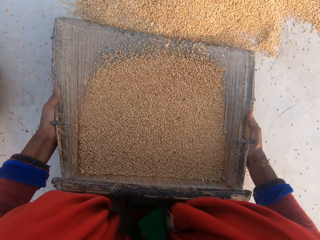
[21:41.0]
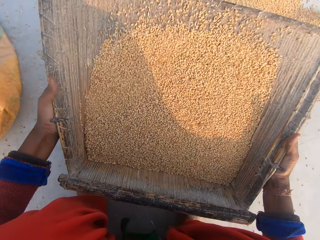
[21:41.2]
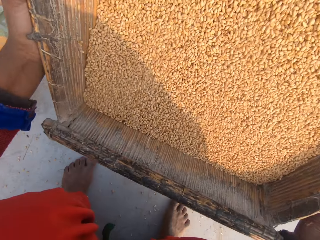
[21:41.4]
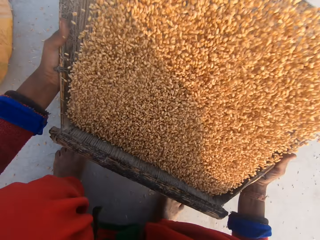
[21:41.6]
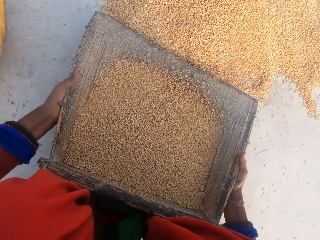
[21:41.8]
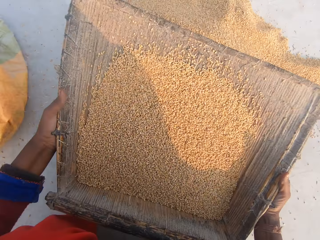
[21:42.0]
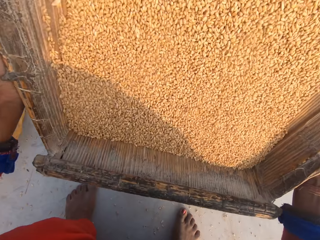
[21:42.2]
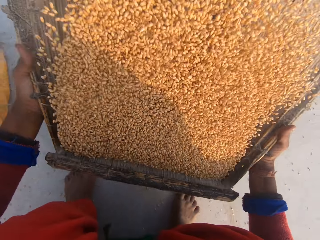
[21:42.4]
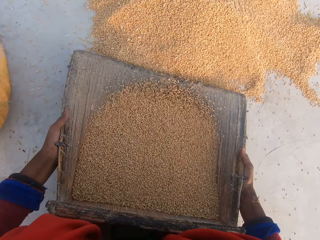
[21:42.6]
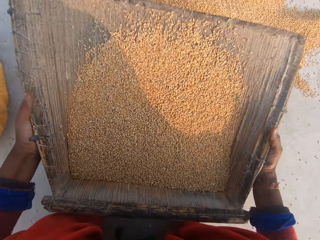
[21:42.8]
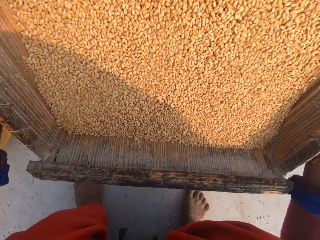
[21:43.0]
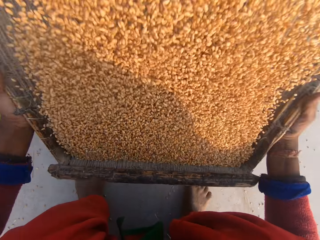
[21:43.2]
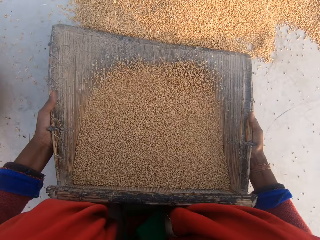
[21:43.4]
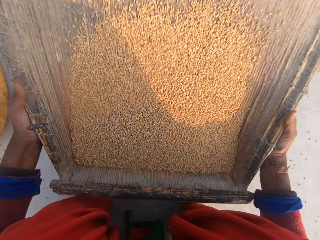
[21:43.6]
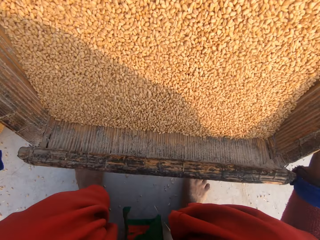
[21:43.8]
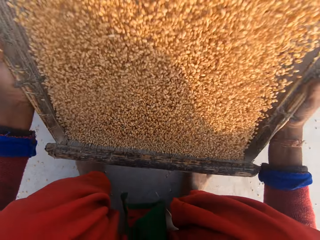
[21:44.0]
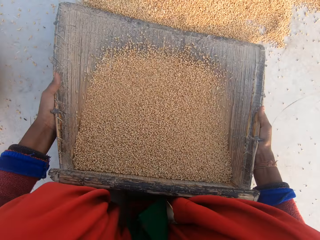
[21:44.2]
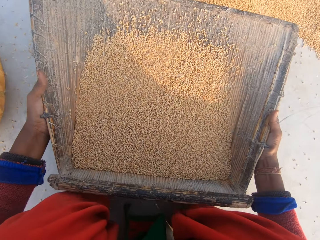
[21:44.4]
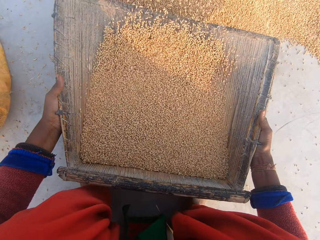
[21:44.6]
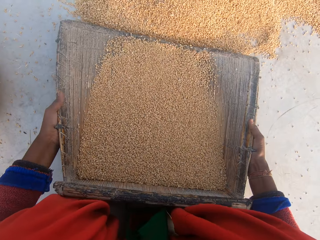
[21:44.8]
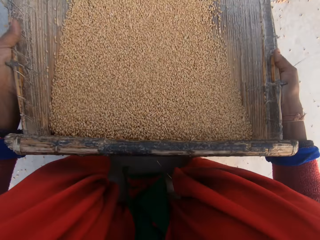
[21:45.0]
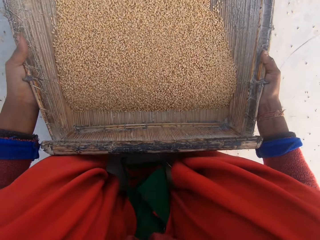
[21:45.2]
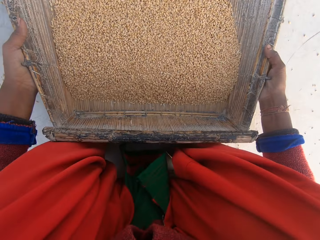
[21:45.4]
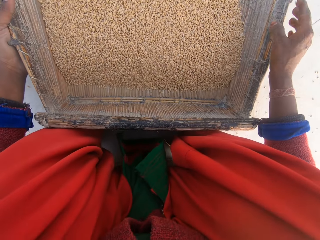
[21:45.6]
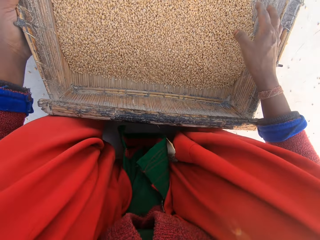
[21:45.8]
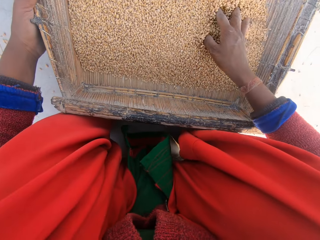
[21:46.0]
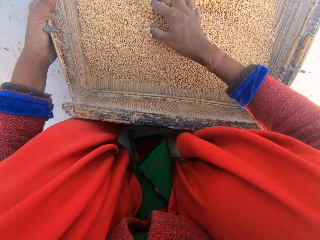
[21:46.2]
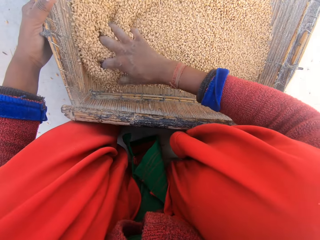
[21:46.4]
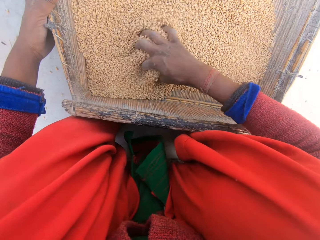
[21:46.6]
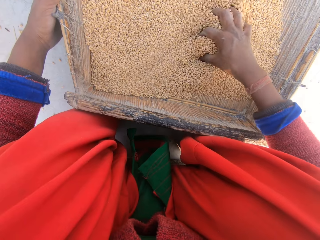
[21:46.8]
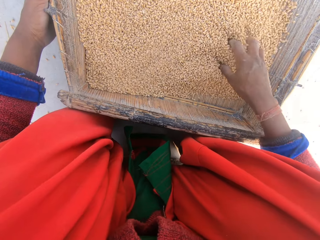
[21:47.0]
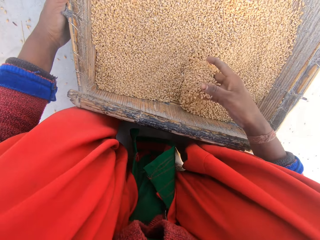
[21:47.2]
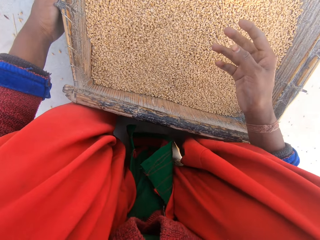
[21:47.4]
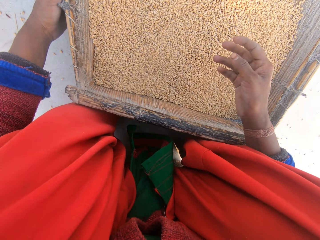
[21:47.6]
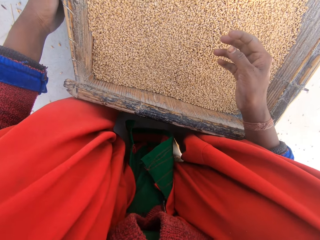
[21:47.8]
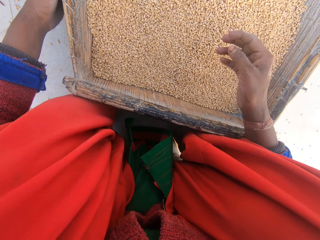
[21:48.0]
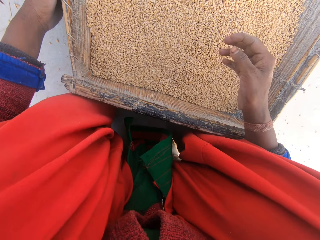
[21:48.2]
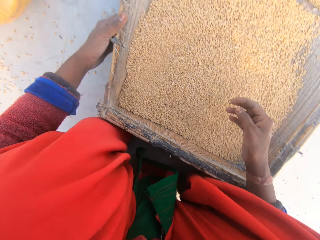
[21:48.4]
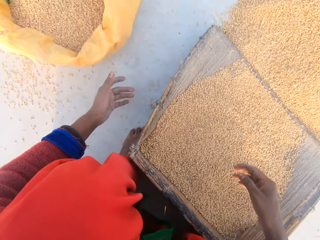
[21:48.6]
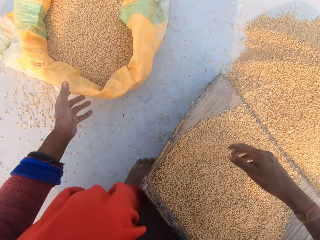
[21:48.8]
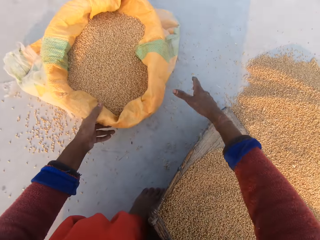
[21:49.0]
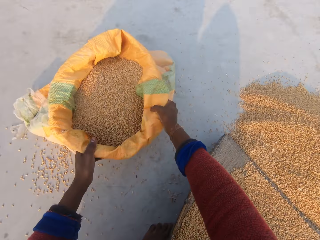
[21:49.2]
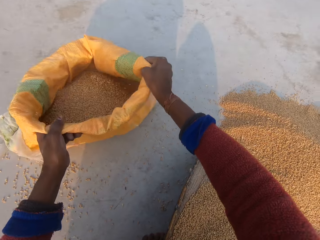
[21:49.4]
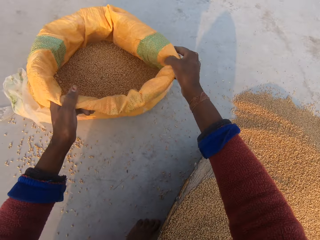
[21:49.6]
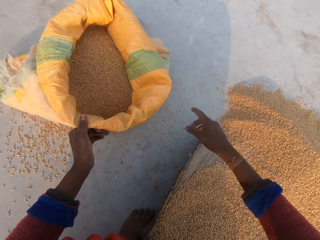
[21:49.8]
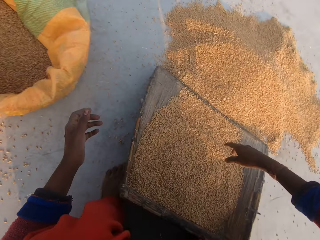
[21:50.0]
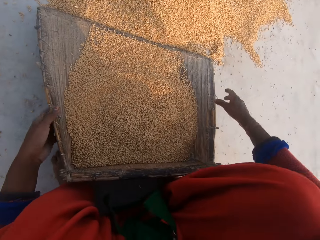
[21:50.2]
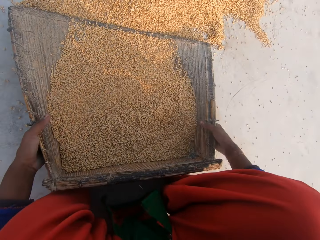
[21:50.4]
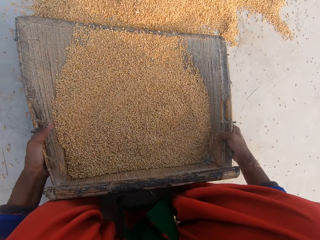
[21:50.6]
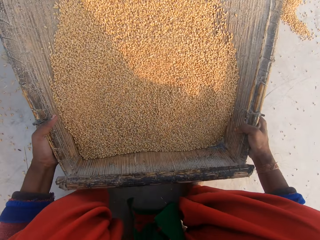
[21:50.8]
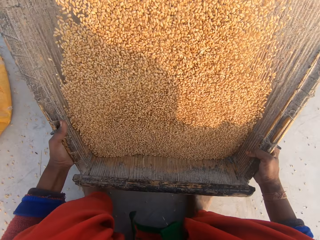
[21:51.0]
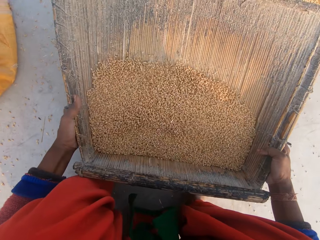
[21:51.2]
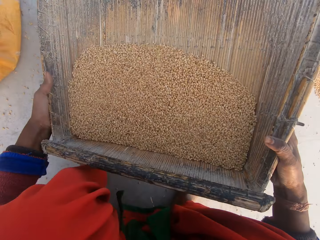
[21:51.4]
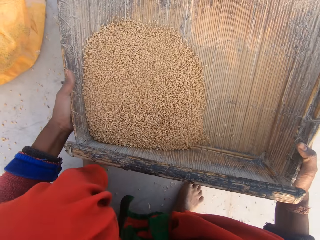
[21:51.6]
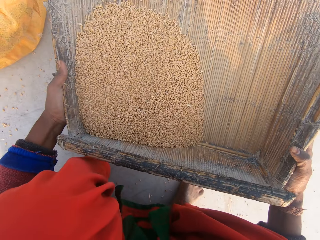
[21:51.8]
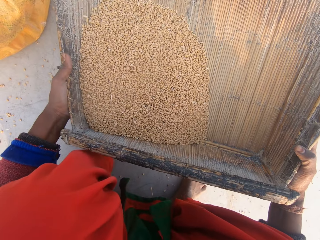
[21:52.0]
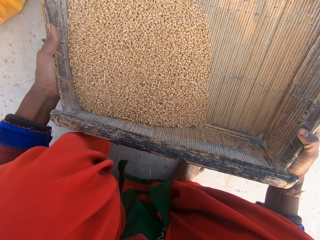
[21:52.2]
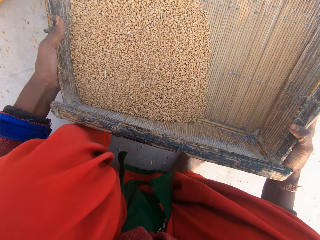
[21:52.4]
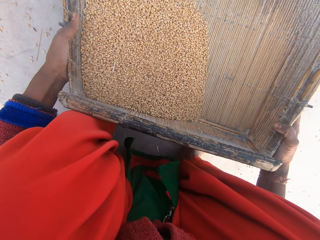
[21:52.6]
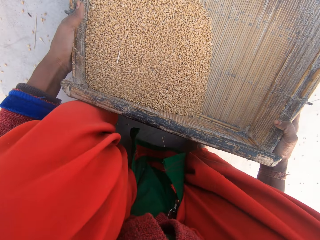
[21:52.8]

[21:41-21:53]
The camera wearer puts the maize on top of the maize on the ground. They inspect the millet. They touch the maize in the sieve. They hold the sack. They touch the sack on the ground. They pick the sieve on the ground. They remove dirt on the millet. They sieve the maize with the sieve.

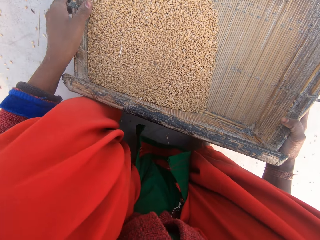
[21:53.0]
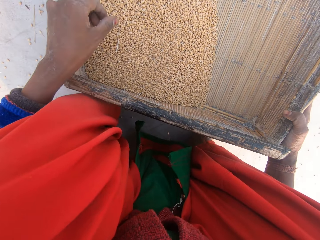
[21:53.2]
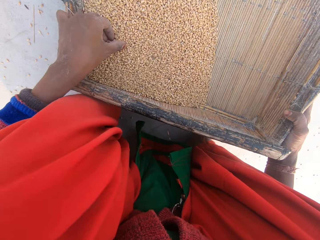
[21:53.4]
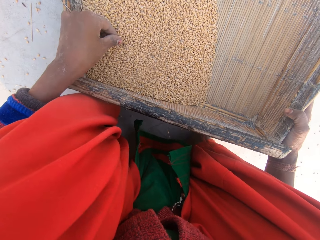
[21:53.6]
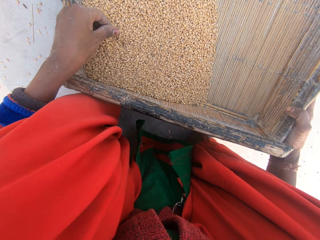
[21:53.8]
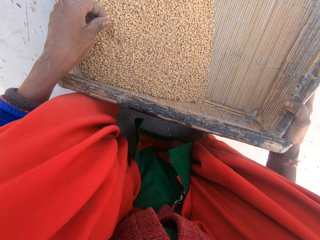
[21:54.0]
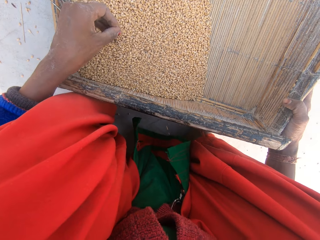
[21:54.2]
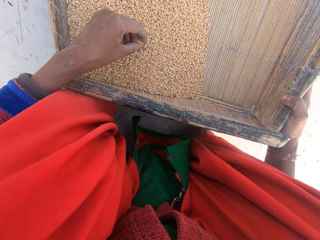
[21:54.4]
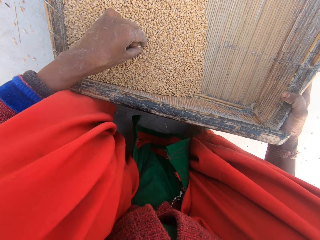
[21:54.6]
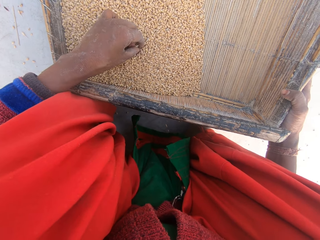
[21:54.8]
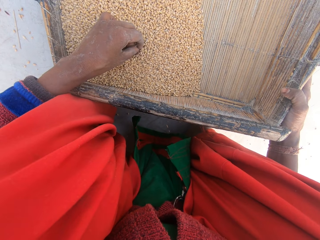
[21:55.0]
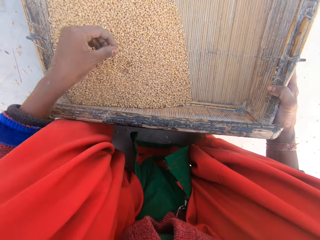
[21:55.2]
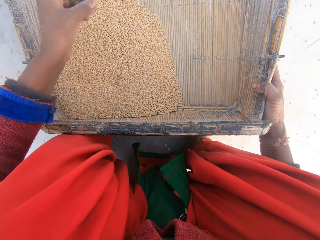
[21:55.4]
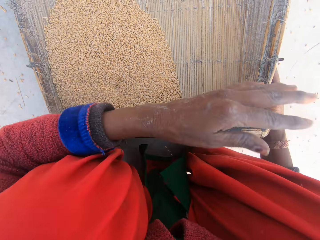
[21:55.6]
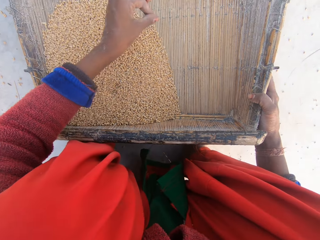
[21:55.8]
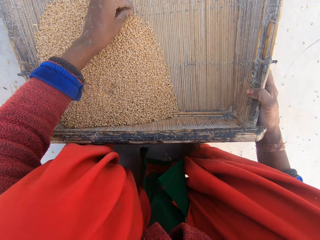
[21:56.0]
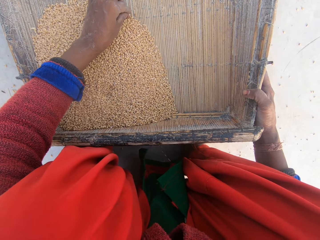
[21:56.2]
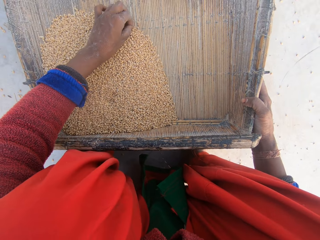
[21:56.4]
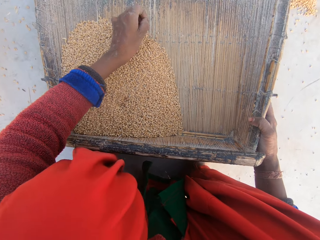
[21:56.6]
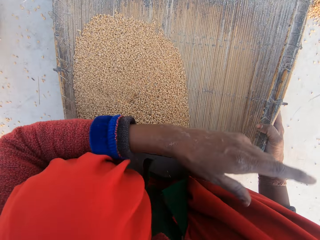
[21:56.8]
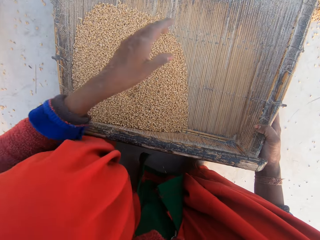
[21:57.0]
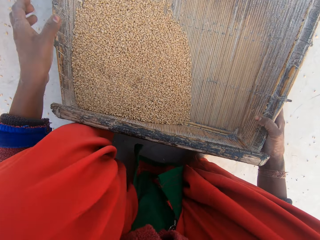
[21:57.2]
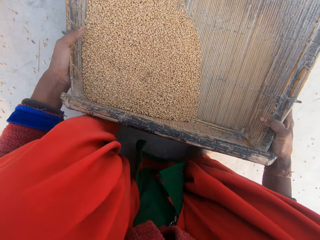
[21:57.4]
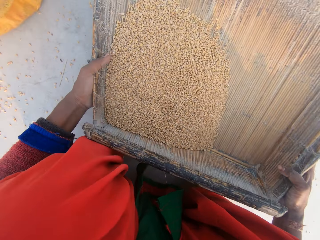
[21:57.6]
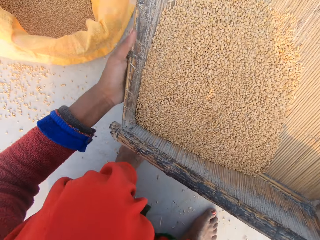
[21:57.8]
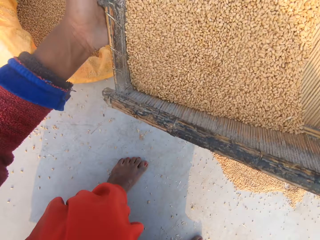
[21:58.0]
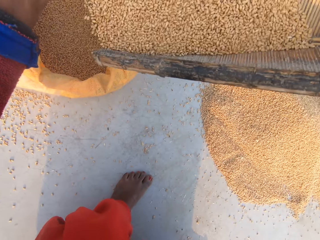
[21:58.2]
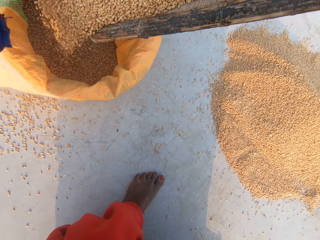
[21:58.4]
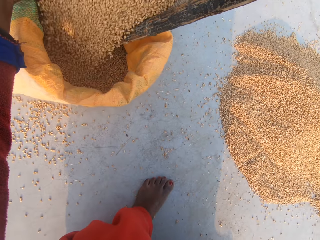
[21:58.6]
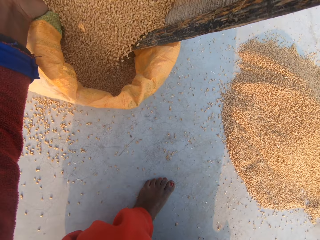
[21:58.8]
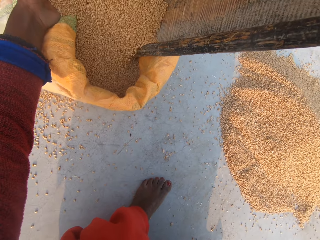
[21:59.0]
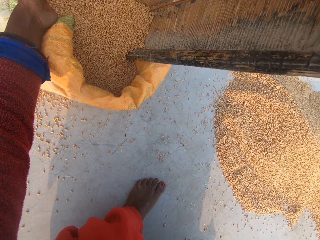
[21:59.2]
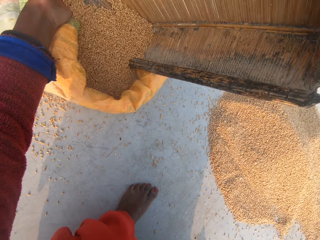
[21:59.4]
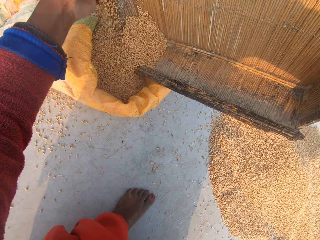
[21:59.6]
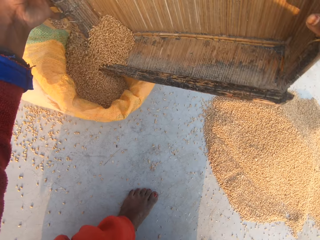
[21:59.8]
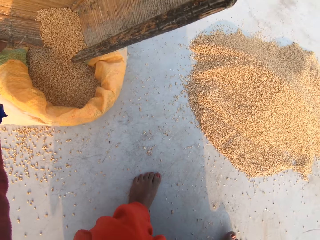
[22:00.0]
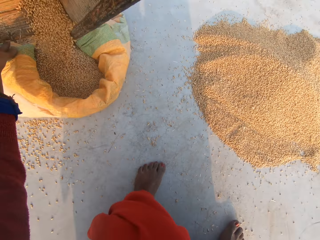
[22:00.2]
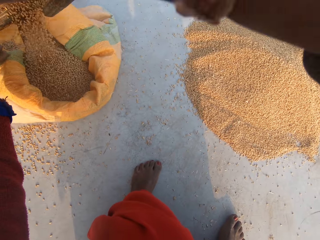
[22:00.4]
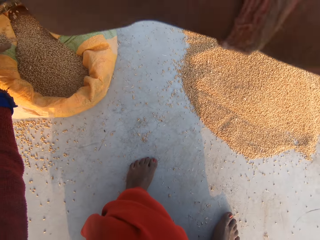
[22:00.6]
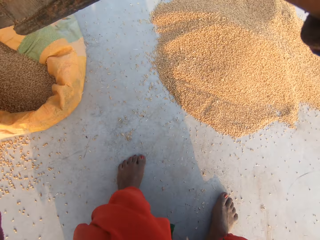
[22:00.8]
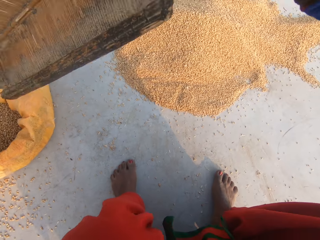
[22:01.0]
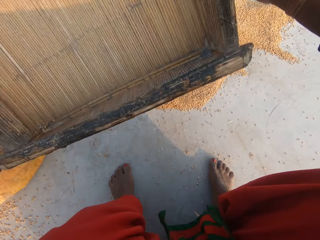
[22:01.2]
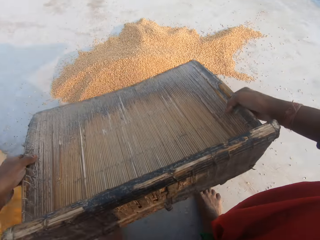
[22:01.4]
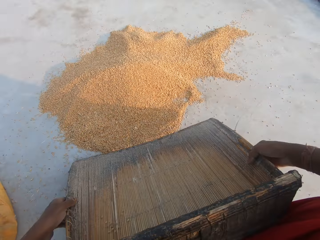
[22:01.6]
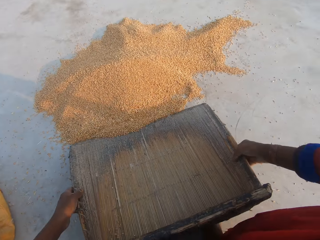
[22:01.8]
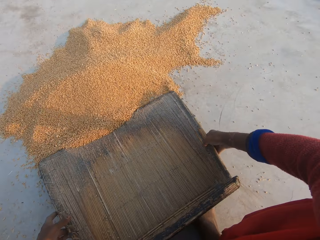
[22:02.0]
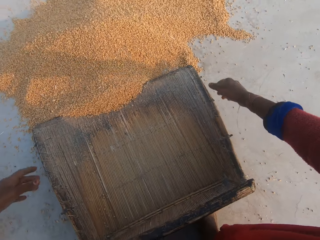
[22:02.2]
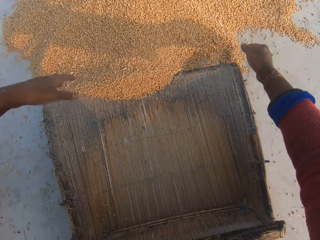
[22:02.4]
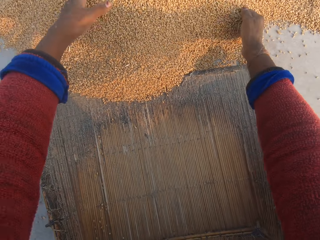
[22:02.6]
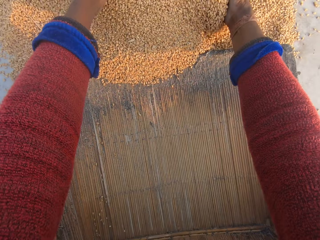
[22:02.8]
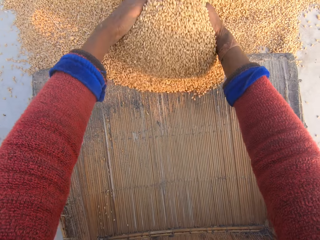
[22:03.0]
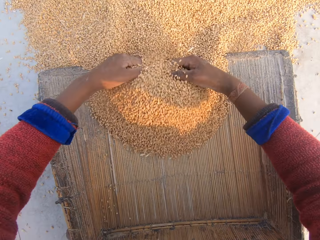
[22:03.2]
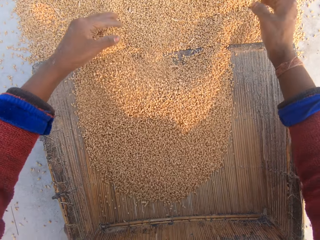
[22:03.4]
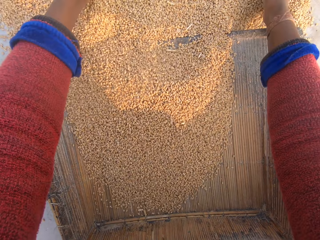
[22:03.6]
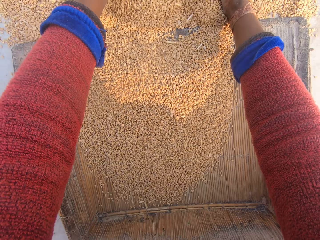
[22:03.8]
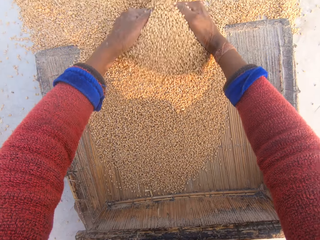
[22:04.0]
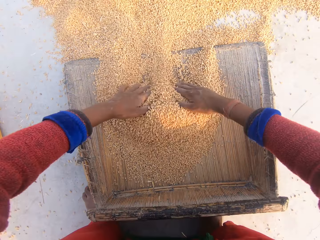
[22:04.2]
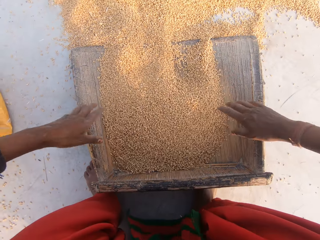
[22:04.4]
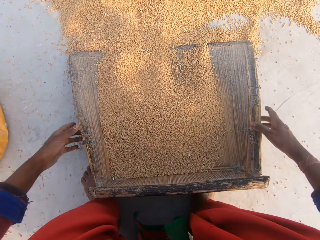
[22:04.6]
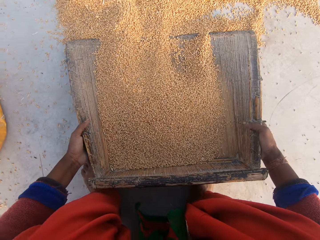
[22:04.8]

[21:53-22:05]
The camera wearer stares at the millet. They pick the maize in the sieve. They inspect the millet. They throw the dirt on the ground. They pick the maize in the sieve. They throw the dirt on the ground. They pour the maize in the sack. They put the sieve on the ground. They scoop the maize into the sieve with the hands.
